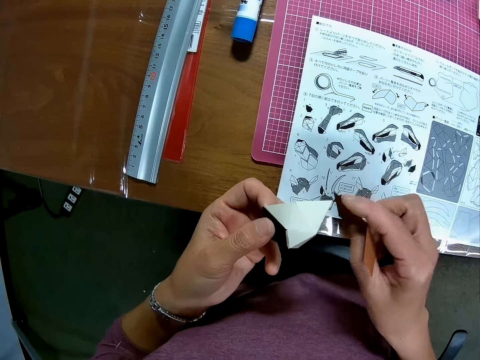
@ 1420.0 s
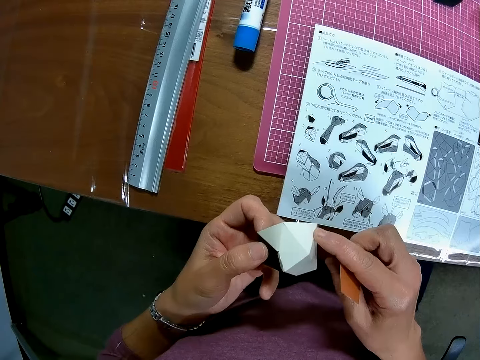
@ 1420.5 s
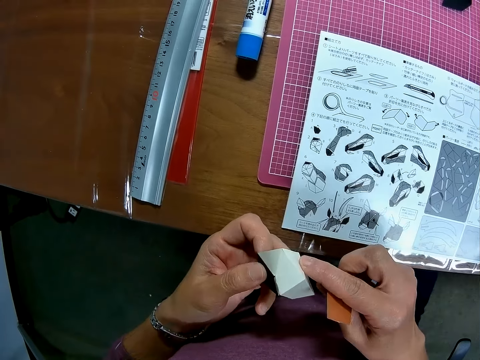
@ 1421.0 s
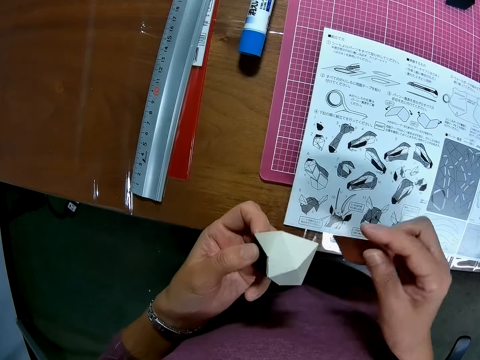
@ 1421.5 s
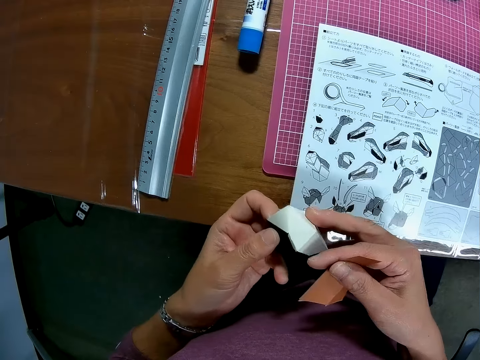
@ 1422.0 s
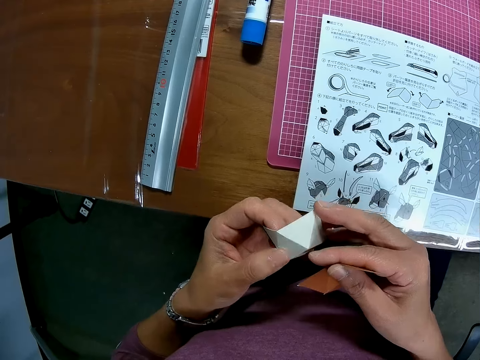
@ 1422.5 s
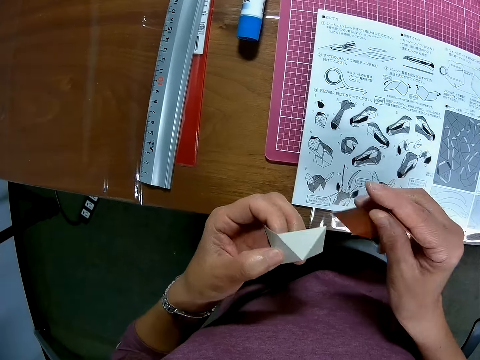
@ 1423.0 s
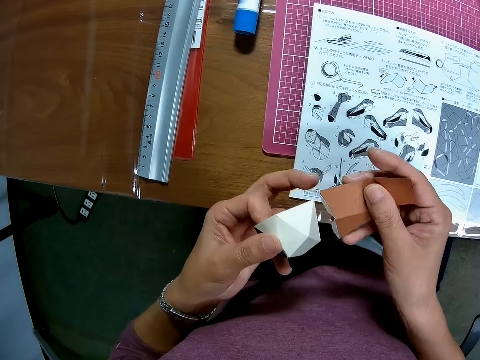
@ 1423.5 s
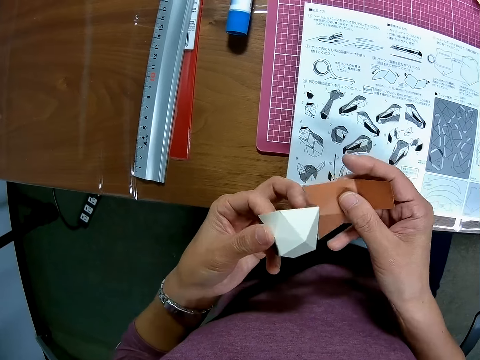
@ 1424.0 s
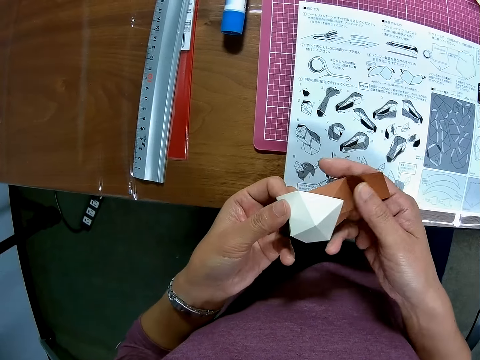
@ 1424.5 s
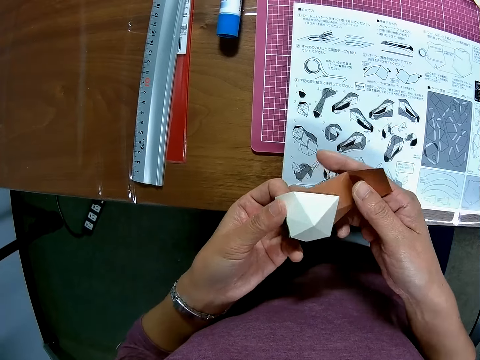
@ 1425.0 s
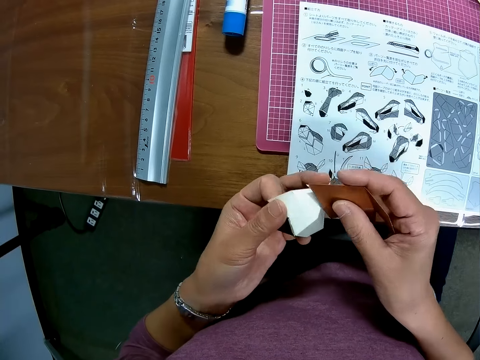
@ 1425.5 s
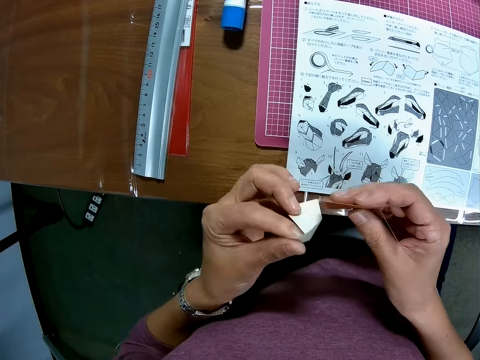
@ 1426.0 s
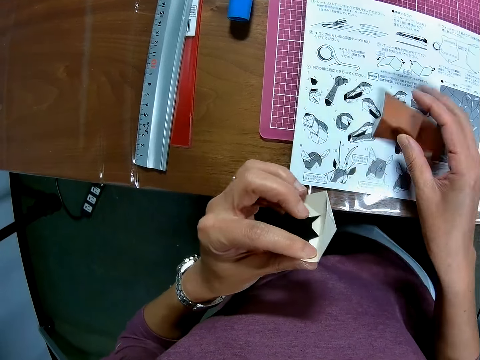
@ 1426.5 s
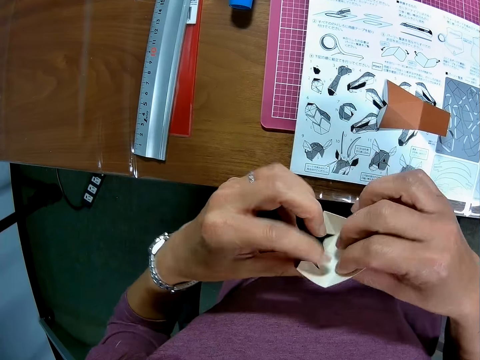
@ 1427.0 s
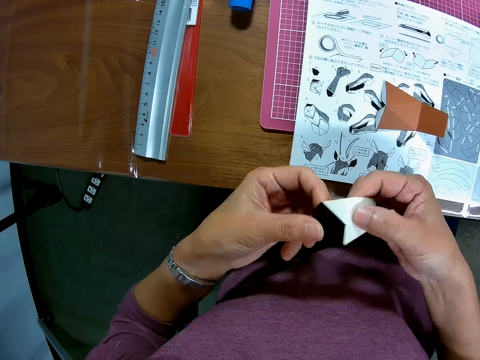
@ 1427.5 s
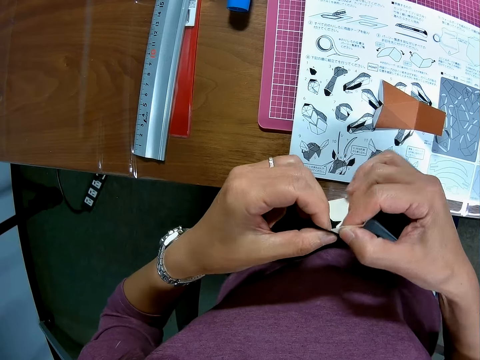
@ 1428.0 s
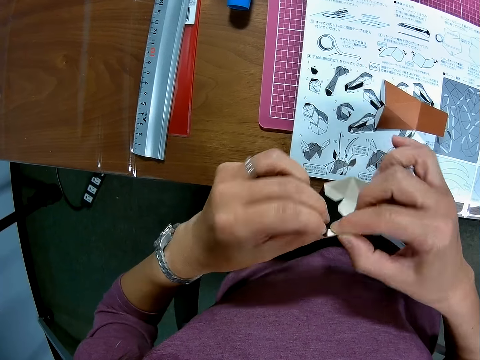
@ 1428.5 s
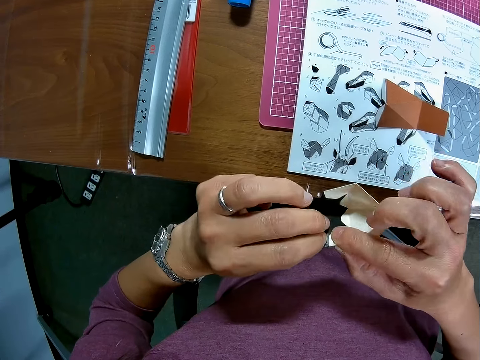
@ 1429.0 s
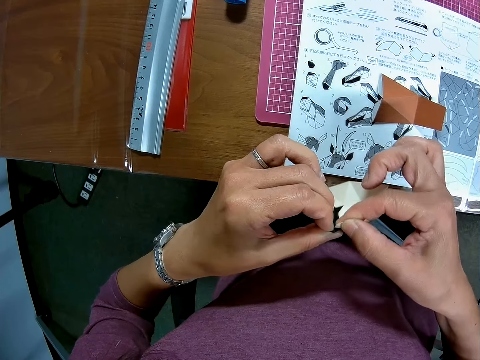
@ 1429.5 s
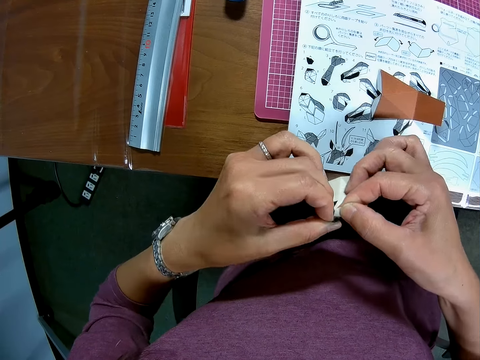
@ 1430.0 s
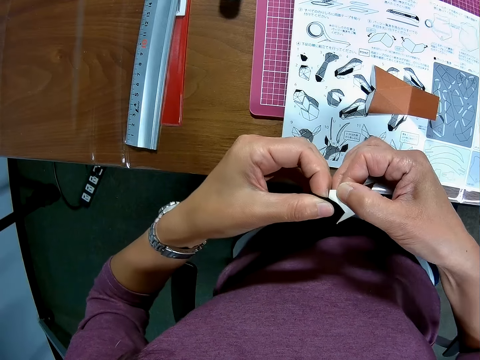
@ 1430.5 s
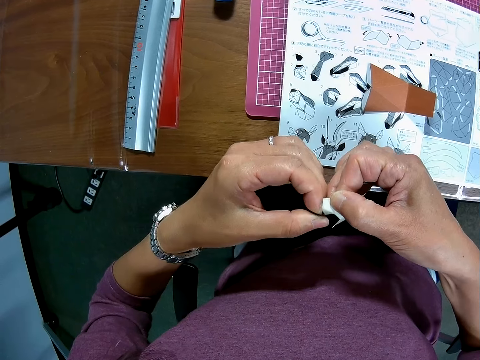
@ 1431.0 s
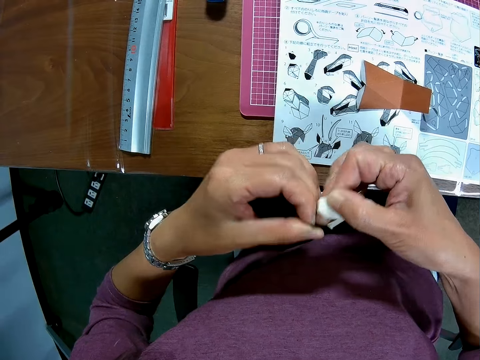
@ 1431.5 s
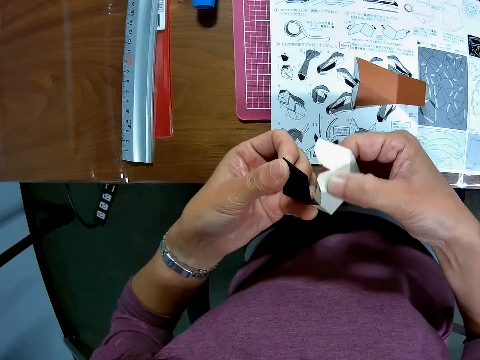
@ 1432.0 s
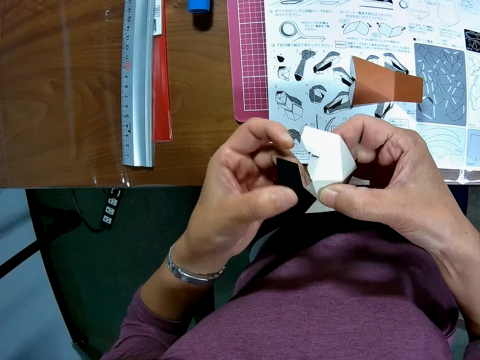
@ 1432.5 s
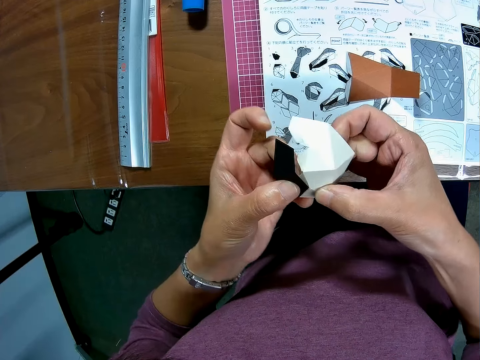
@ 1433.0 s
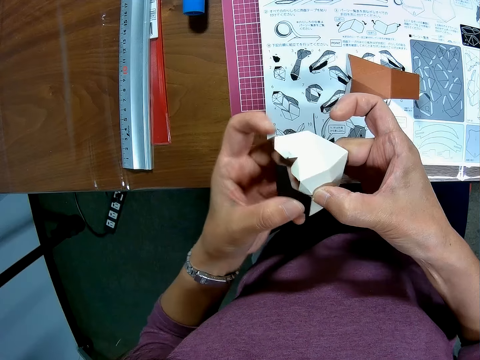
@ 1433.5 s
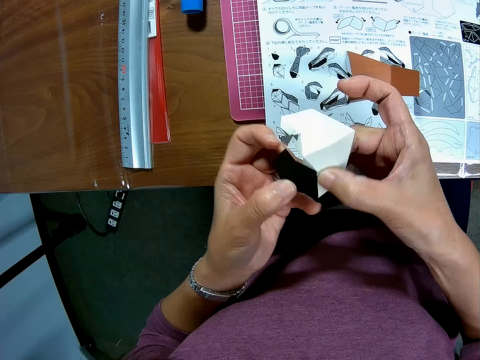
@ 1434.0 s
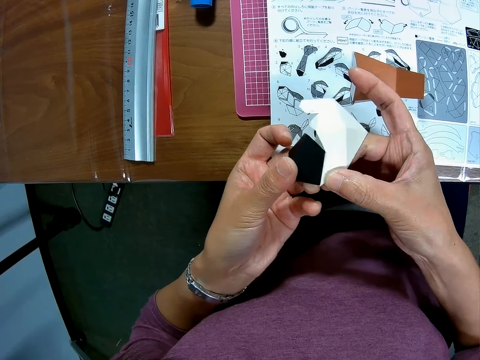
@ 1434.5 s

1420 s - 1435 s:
The camera wearer touches the cardboard. They adjust the edges of the joined black and white papercraft pieces. They drop the brown papercraft piece on the table. They separate the black and white papercraft pieces.

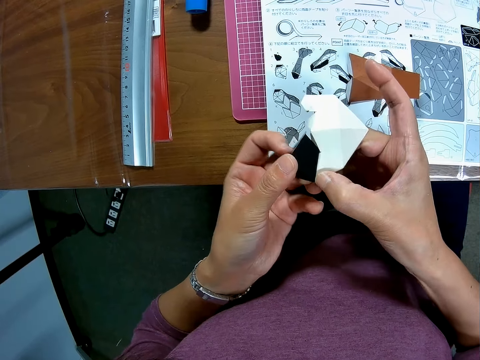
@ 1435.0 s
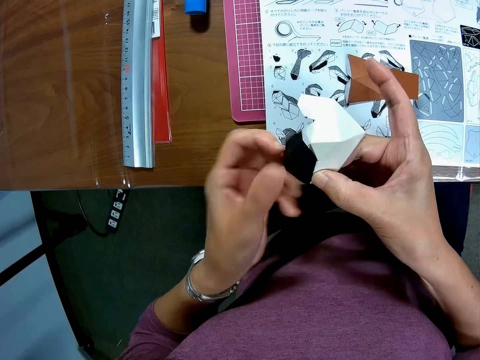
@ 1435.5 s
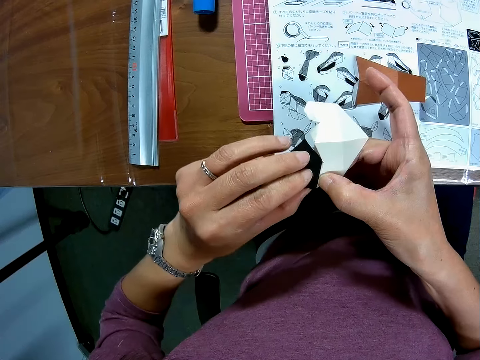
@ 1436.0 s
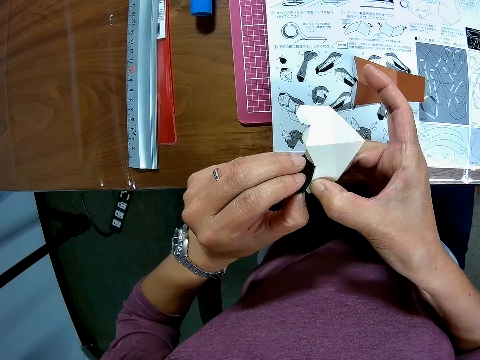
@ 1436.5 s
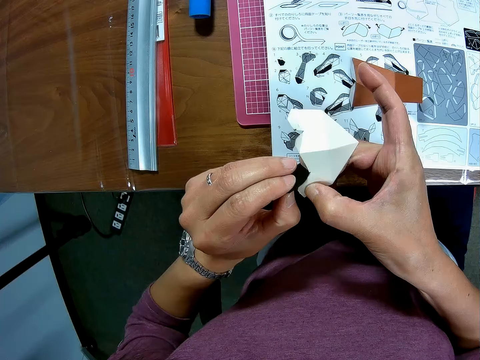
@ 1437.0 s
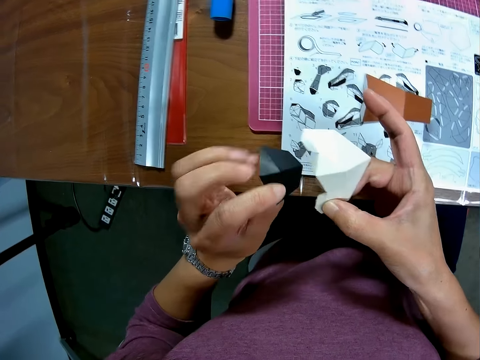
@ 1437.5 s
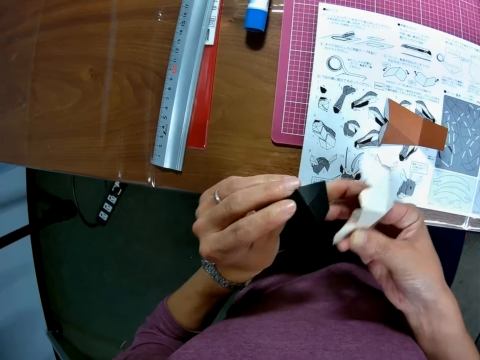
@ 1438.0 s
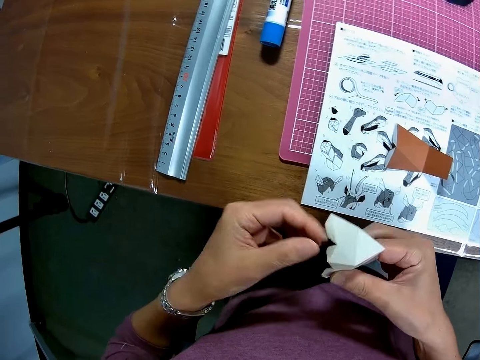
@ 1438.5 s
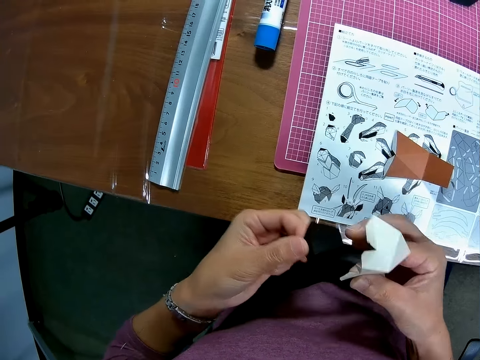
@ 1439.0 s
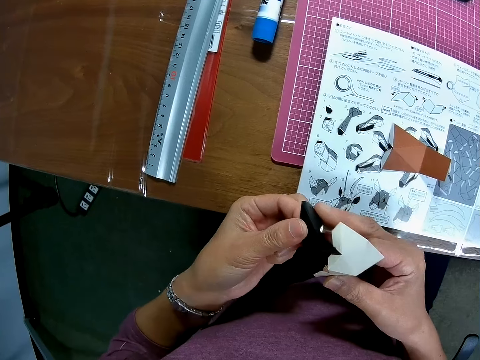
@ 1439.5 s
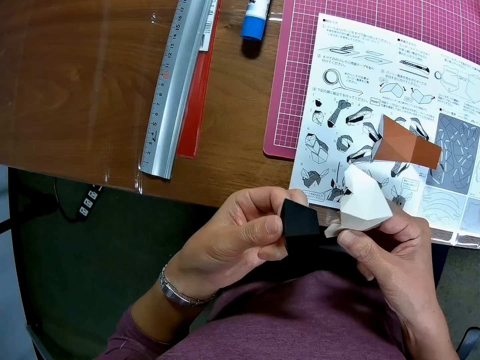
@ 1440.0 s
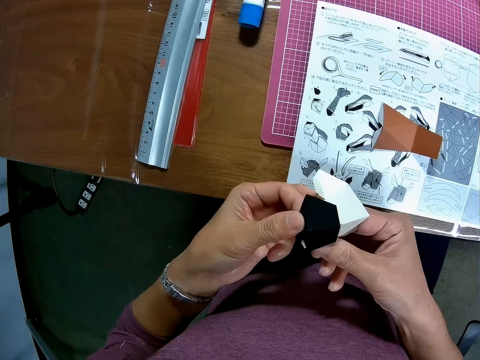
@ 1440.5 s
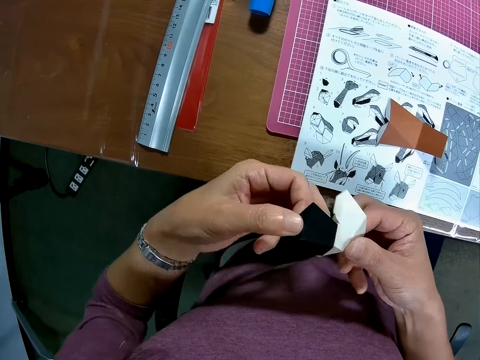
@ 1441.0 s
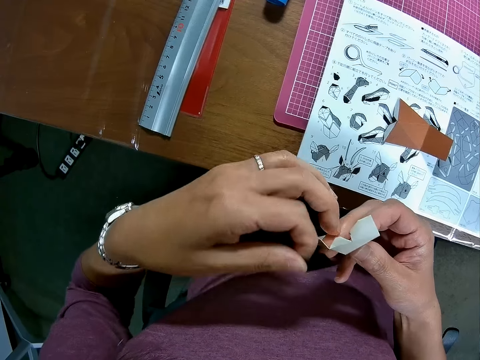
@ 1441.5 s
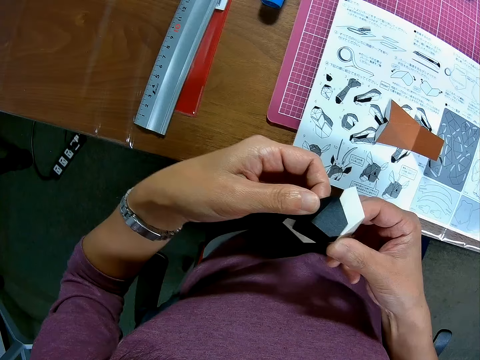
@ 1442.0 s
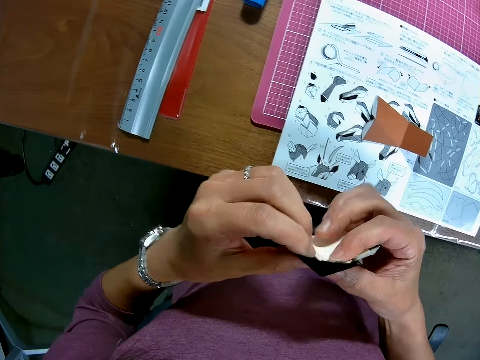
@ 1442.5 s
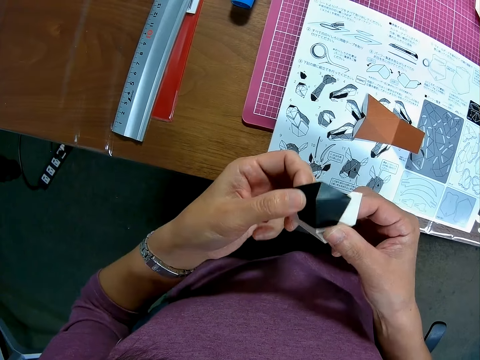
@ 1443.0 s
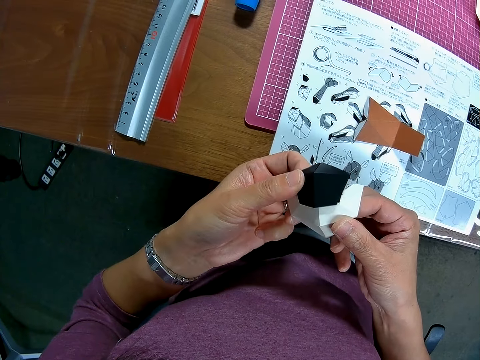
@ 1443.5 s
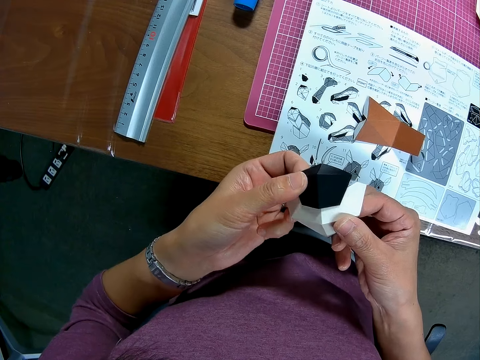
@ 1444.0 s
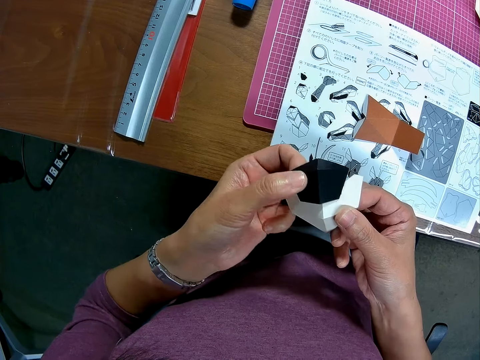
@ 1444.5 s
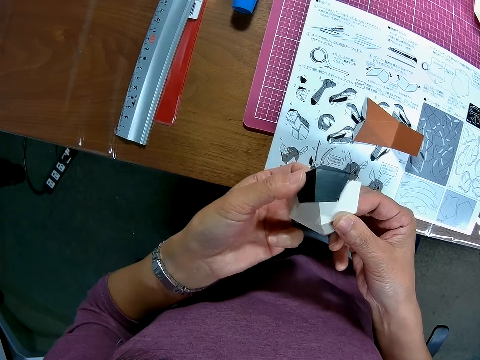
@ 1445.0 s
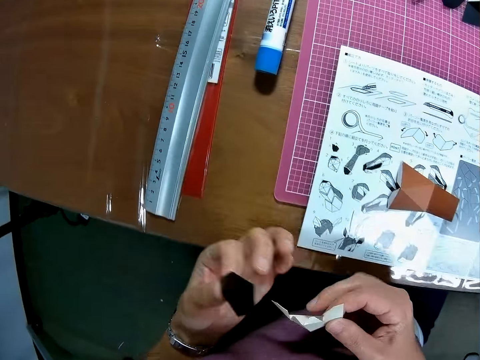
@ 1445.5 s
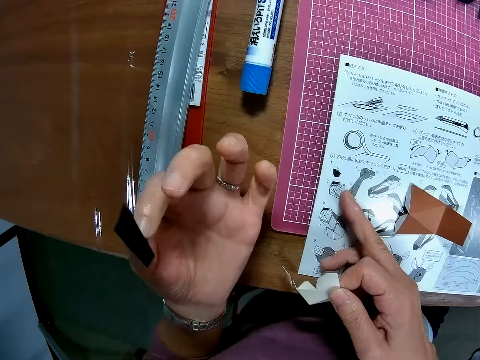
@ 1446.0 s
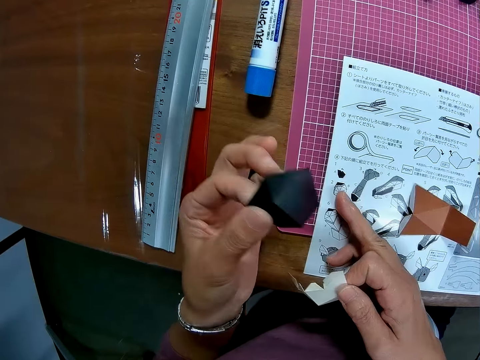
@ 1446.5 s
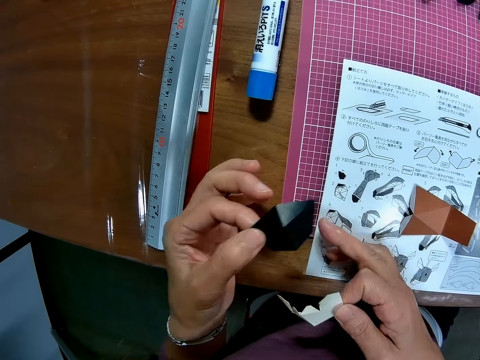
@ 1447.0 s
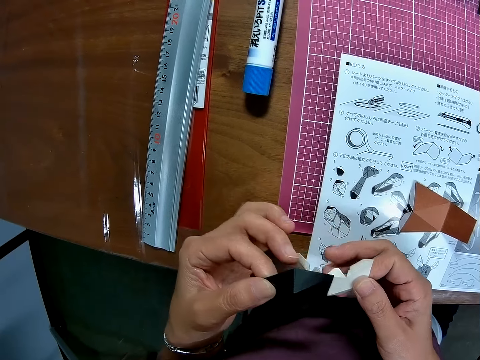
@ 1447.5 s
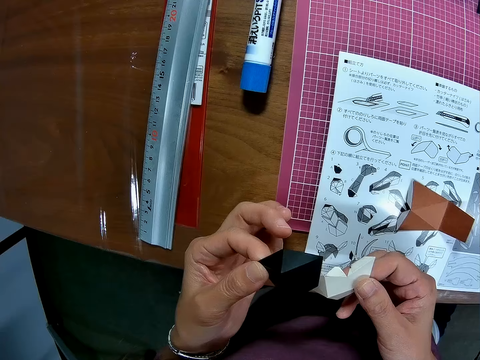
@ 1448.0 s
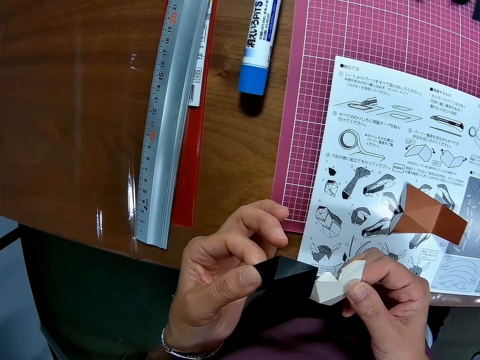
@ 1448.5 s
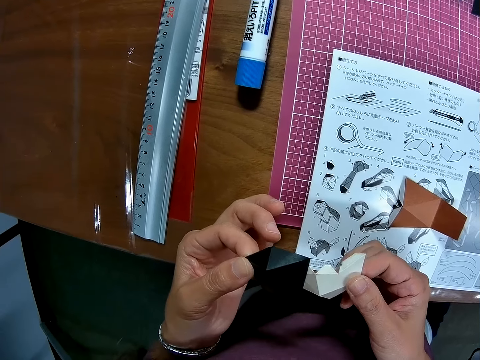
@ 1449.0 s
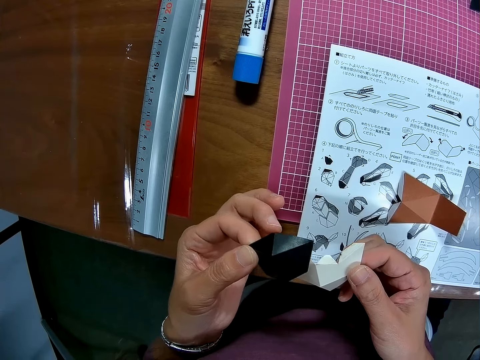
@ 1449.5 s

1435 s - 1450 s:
The camera wearer joins the black and white papercraft pieces together. They look at the cardboard. They touch the papercraft manual booklet on the table.
